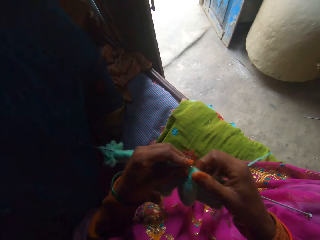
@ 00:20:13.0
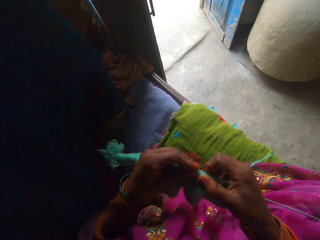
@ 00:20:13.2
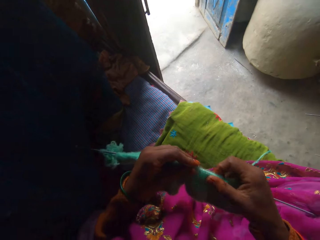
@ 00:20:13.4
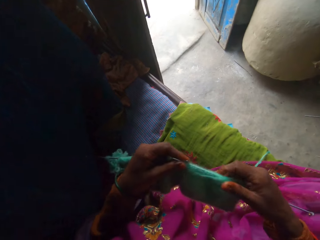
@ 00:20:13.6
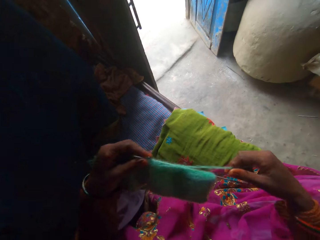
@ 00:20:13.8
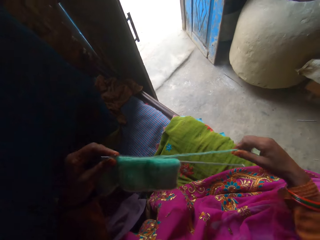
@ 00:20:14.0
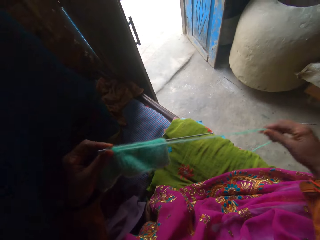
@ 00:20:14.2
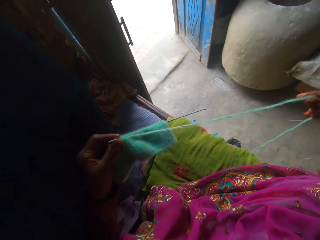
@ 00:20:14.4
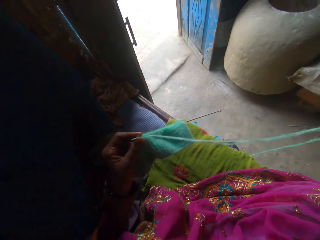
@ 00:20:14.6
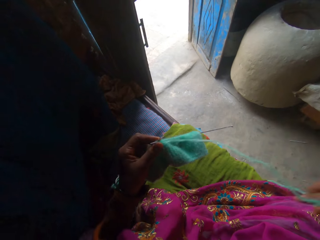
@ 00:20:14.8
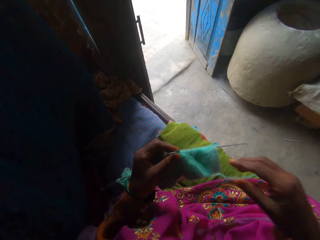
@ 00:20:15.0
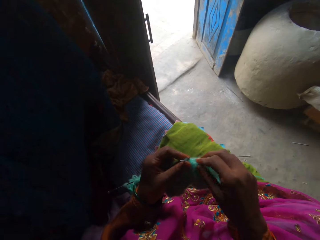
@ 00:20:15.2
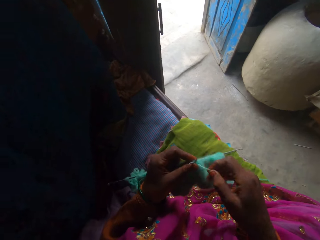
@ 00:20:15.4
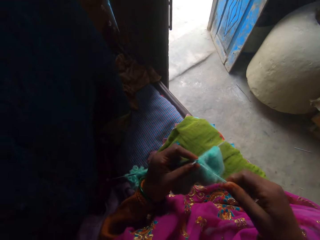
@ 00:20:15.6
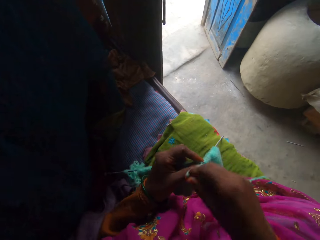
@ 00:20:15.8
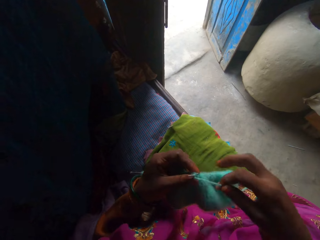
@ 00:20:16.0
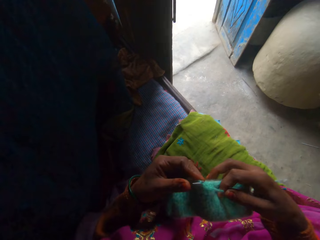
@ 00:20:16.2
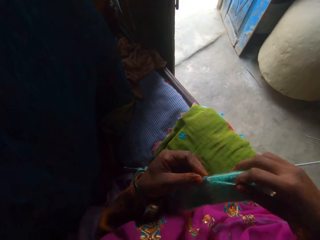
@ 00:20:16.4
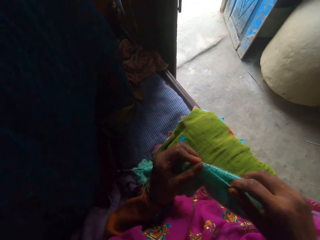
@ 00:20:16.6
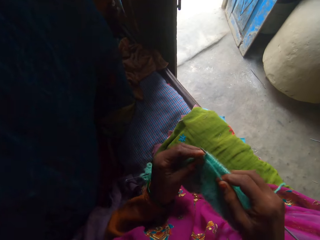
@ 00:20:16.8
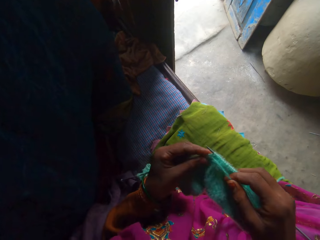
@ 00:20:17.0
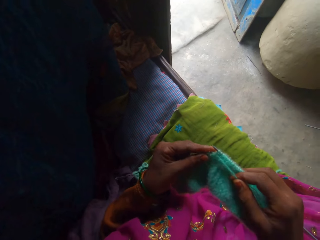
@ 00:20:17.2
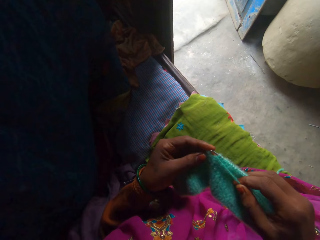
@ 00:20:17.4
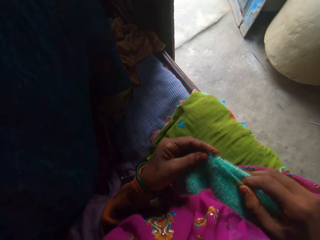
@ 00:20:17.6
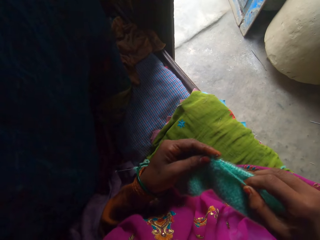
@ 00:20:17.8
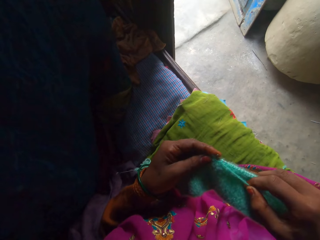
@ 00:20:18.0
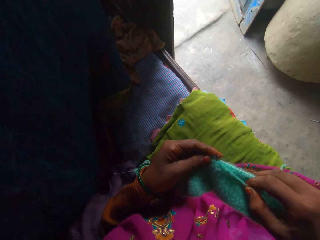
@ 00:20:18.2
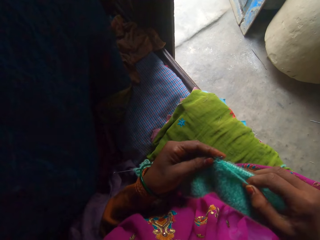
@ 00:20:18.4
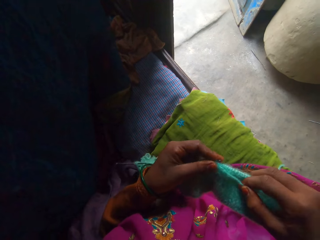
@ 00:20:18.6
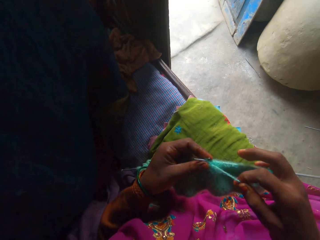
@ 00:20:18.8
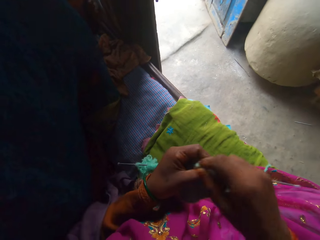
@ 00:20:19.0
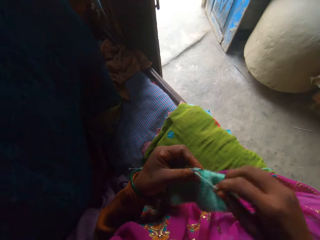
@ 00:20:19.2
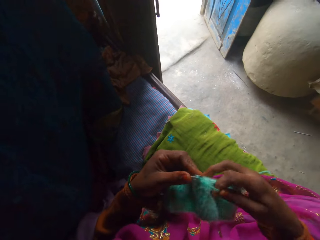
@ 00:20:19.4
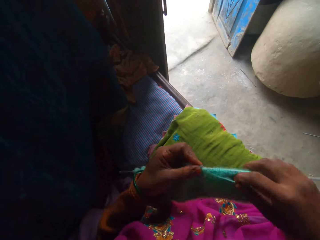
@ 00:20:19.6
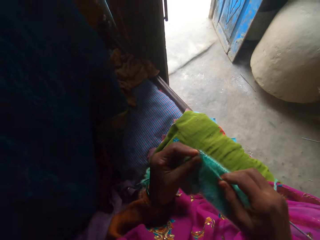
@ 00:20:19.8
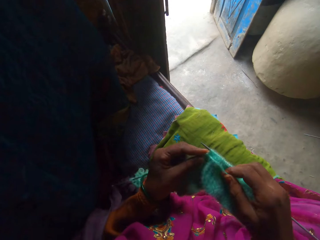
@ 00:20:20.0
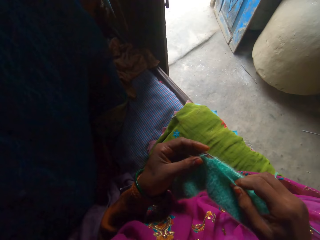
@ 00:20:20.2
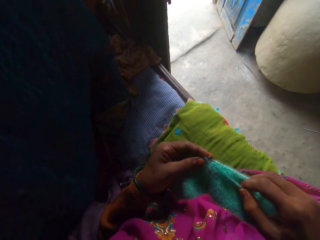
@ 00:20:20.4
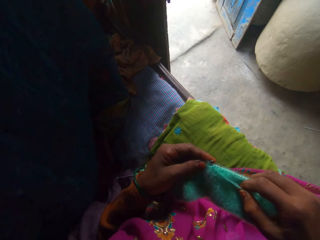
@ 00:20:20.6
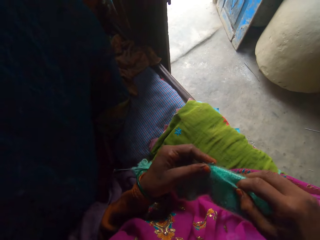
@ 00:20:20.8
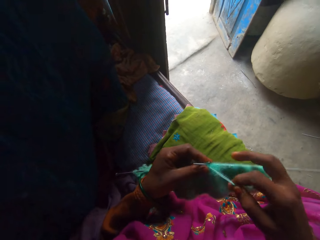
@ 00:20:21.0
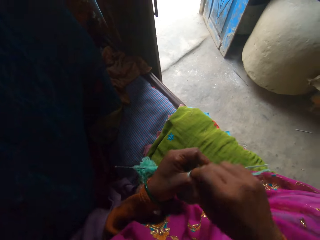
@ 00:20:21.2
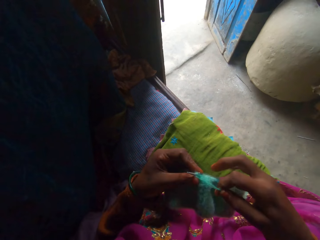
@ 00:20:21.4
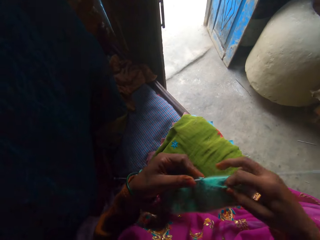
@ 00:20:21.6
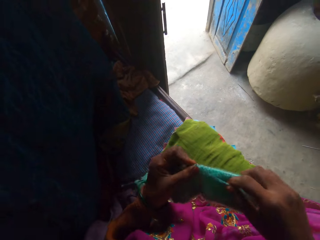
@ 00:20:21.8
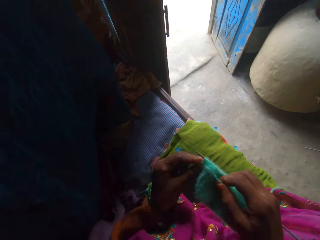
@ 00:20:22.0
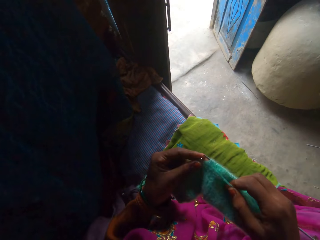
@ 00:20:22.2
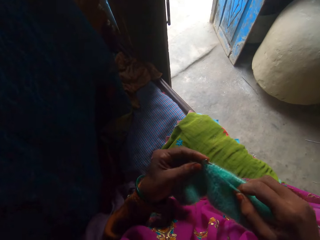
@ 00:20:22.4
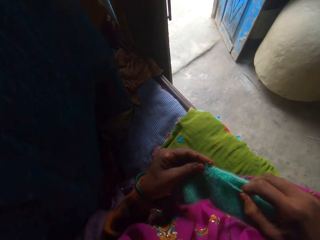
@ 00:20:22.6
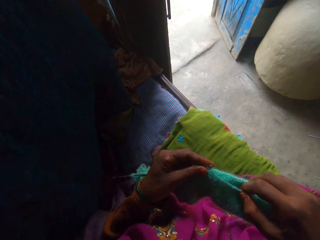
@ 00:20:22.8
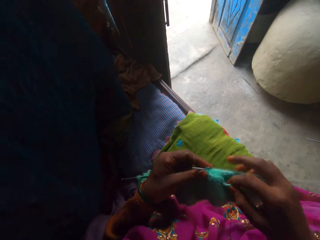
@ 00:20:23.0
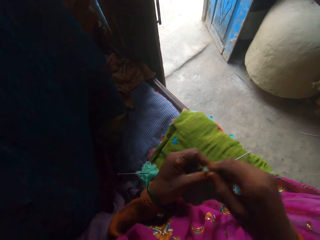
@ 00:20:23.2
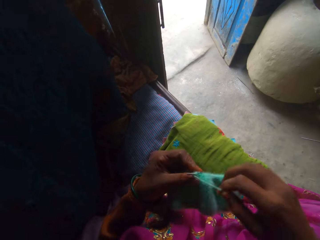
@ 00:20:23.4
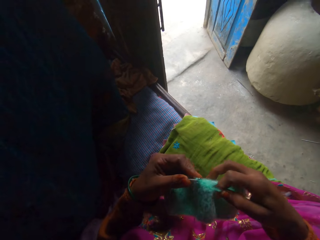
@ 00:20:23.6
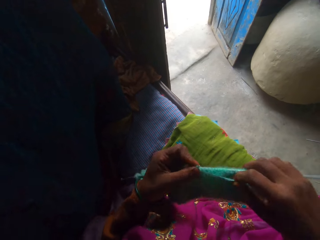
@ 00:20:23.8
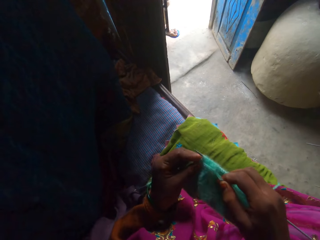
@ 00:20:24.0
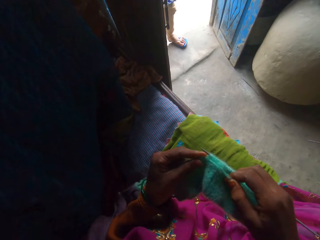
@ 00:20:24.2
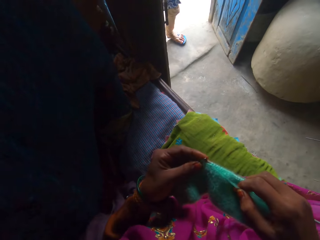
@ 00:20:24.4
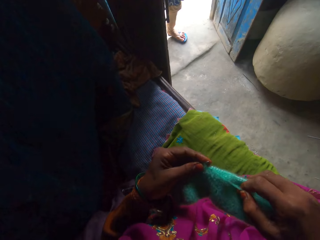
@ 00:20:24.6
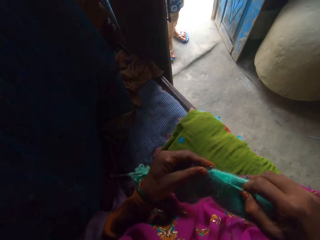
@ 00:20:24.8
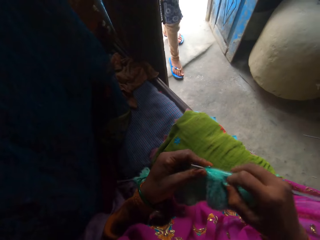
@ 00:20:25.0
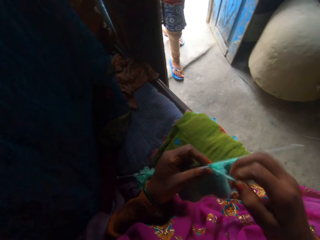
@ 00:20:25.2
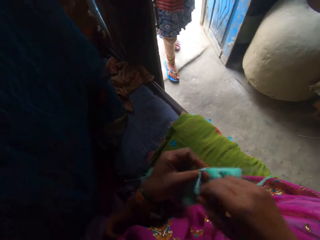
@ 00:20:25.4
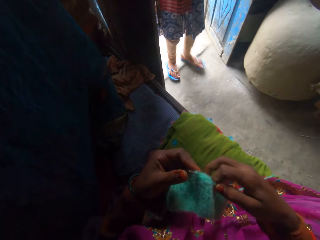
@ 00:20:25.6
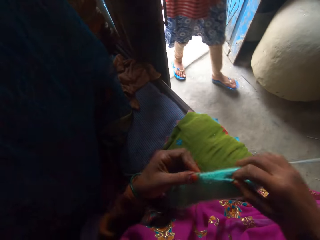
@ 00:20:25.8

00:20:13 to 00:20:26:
The camera wearer adjusts the fabric. They adjust the yarn. They knit the fabric using knitting needles. They adjust the yarn. They knit the fabric using knitting needles. They adjust the yarn. They knit the fabric using knitting needles. They adjust the yarn. A woman talks to the camera wearer. The woman walks into the room past the camera wearer. The camera wearer knits the fabric using knitting needles. They walk into the house. They adjust the yarn.

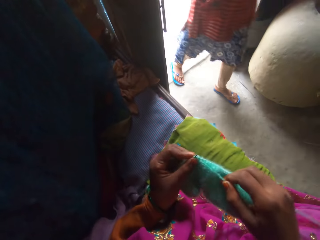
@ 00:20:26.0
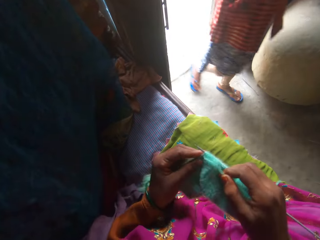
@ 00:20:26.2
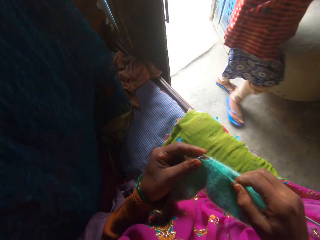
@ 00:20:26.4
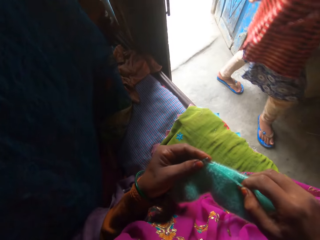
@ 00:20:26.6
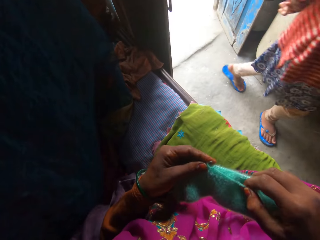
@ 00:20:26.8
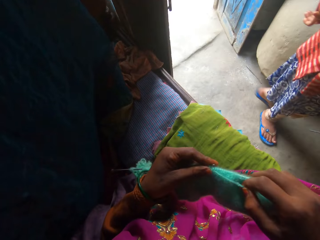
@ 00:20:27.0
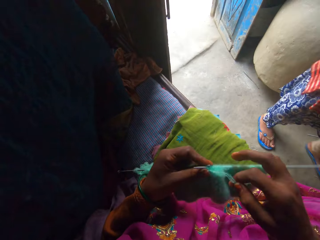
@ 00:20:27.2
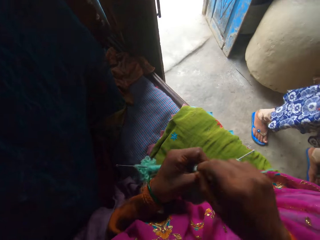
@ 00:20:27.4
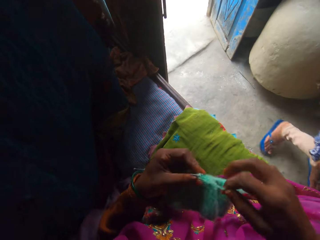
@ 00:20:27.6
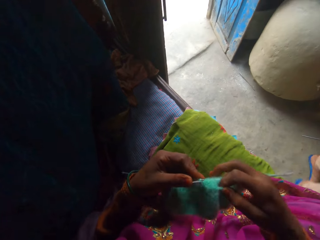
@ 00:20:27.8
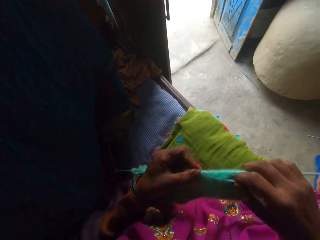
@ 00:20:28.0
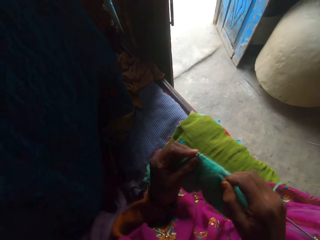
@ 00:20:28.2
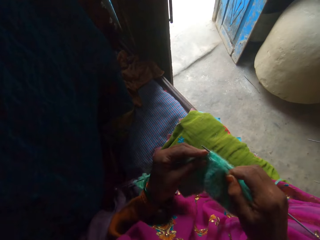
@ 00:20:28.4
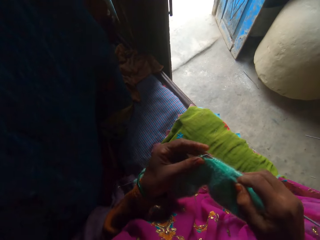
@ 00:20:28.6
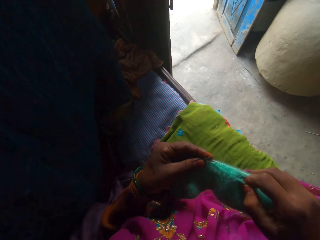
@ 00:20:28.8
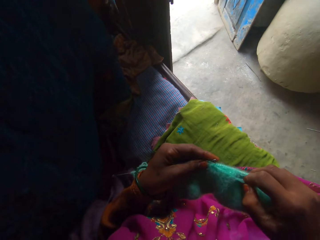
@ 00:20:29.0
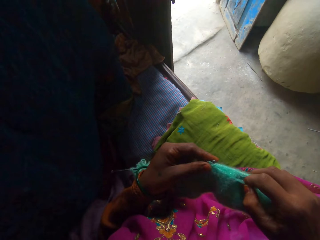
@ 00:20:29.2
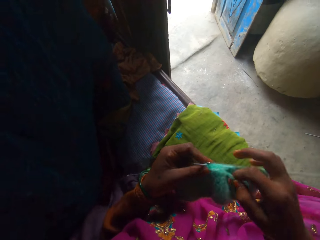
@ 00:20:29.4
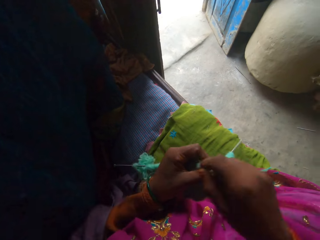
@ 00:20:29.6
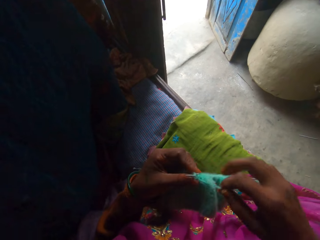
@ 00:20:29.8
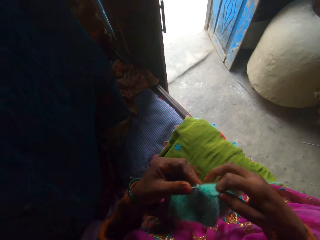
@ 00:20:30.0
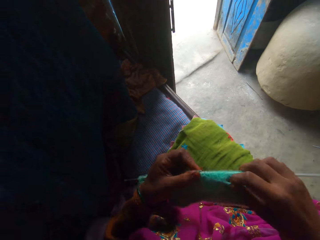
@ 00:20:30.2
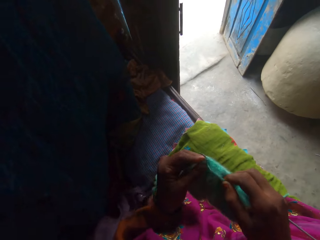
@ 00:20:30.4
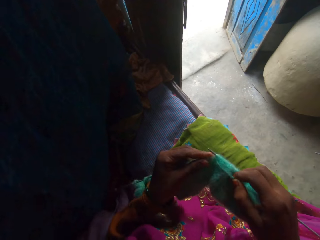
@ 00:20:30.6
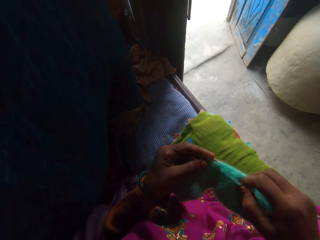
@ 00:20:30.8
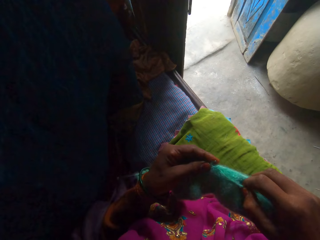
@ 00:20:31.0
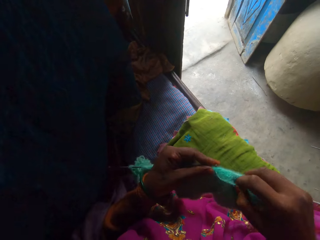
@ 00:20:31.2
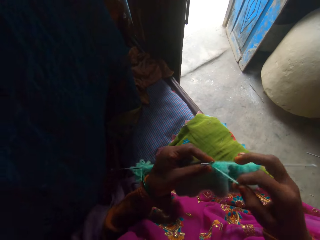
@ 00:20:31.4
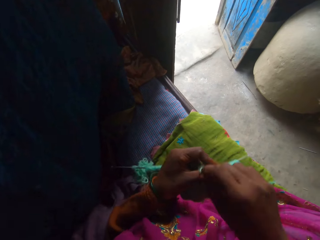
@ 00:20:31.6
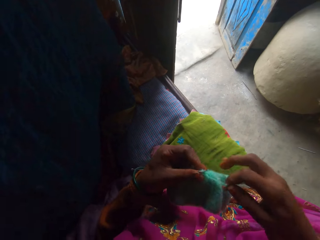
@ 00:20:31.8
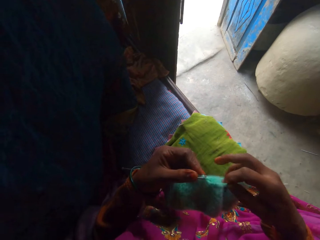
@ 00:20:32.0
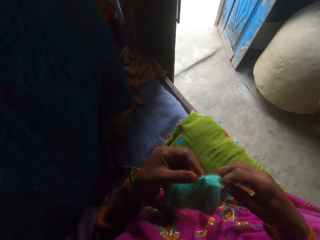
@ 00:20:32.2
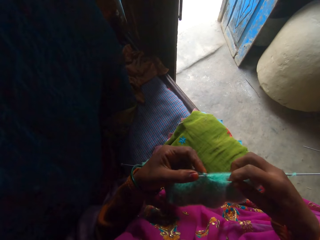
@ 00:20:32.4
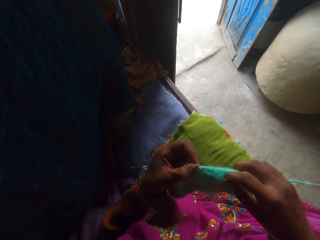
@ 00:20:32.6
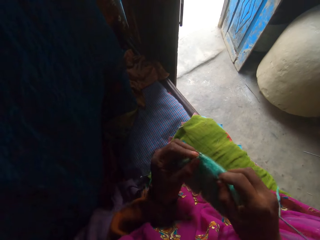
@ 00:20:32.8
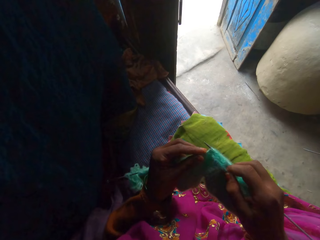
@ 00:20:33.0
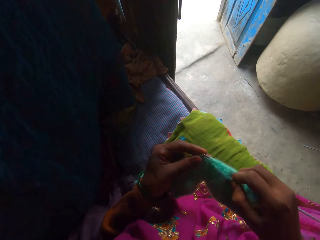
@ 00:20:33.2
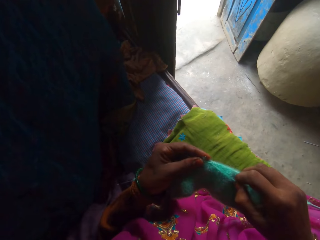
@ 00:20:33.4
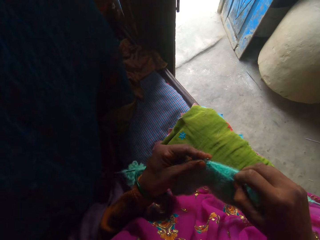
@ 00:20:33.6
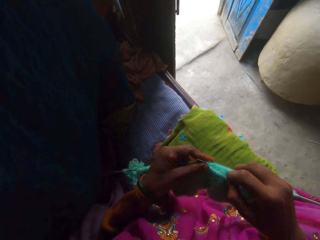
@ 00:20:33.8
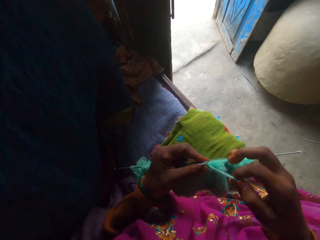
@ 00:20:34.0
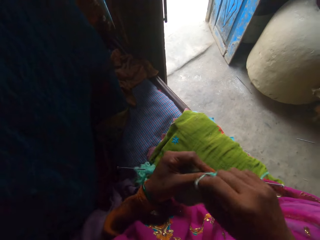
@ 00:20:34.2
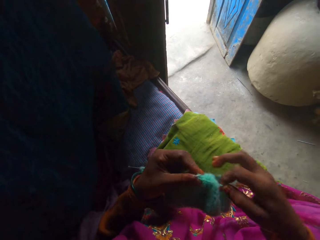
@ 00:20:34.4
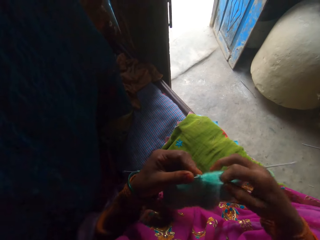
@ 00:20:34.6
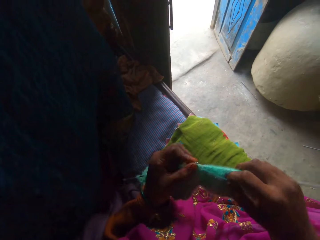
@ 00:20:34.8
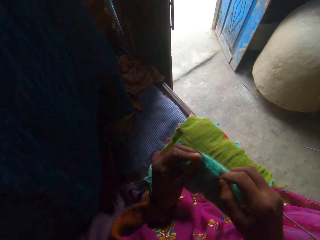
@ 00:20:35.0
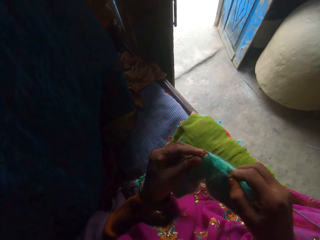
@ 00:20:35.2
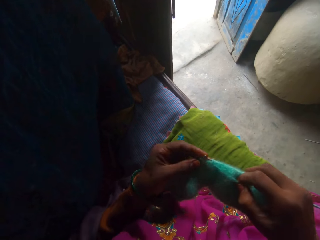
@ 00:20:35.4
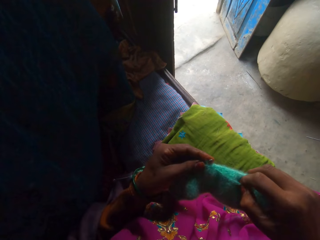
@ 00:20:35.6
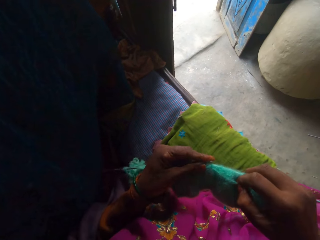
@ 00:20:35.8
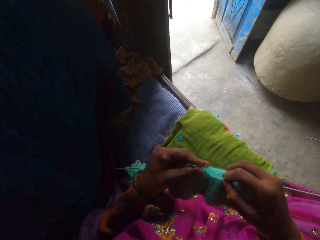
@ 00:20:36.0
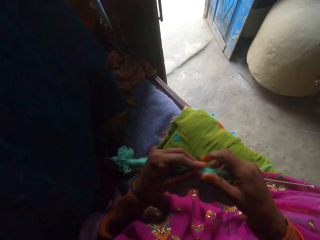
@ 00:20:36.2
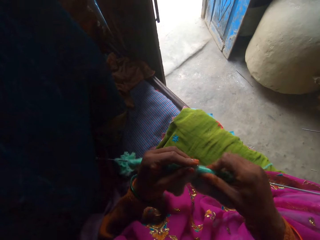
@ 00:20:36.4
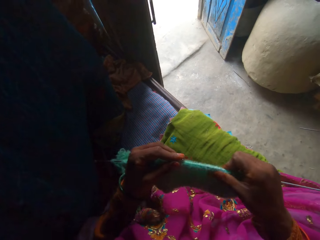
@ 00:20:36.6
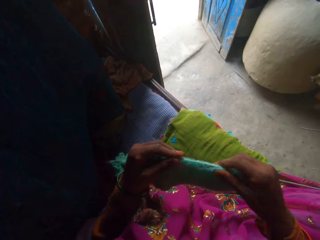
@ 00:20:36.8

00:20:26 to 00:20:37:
The camera wearer knits the fabric using knitting needles. They talk to the woman. They adjust the yarn. They knit the fabric using knitting needles. They adjust the yarn. They knit the fabric using knitting needles. They adjust the yarn. They knit the fabric using knitting needles. They adjust the yarn. They knit the fabric using knitting needles. They adjust the fabric.
